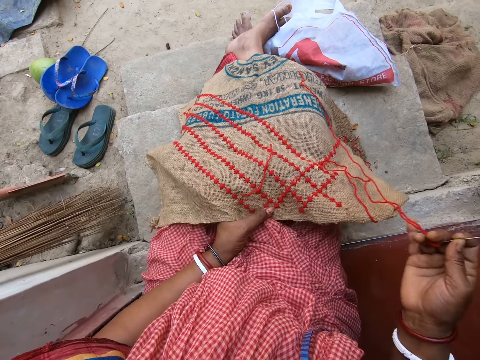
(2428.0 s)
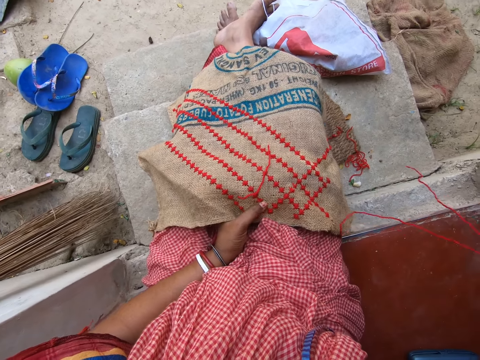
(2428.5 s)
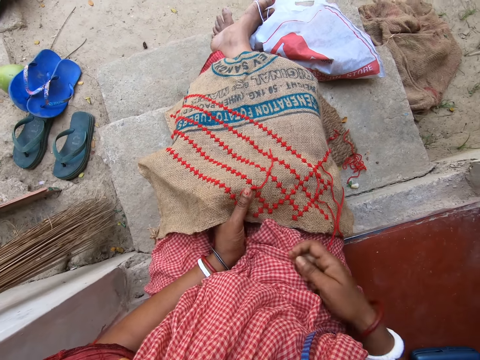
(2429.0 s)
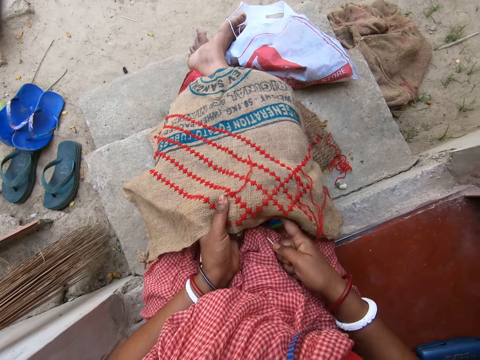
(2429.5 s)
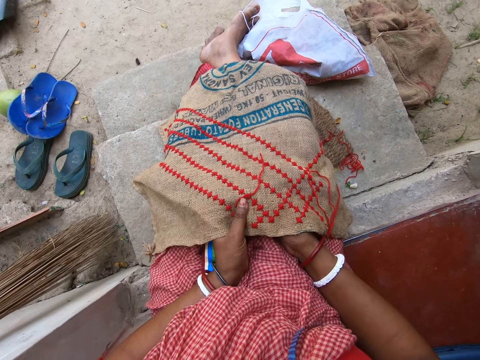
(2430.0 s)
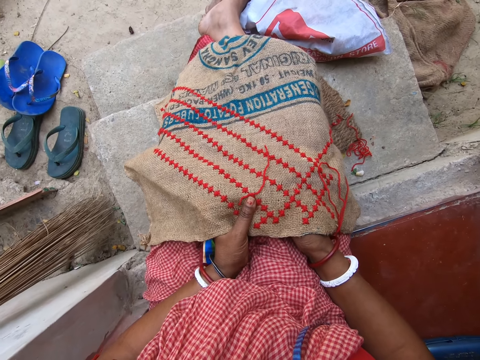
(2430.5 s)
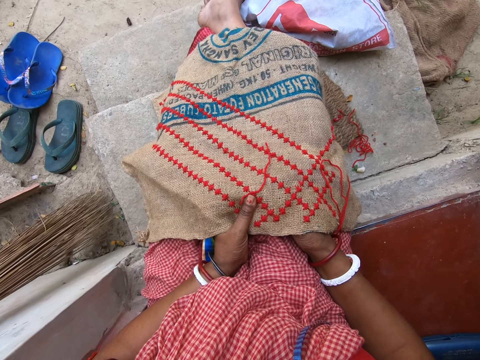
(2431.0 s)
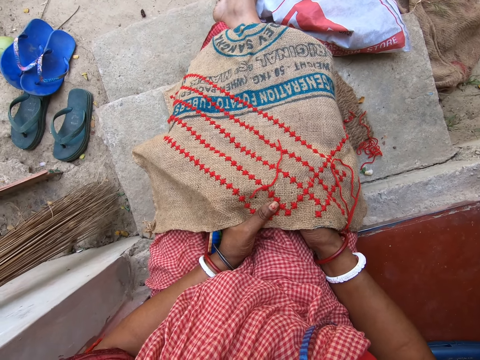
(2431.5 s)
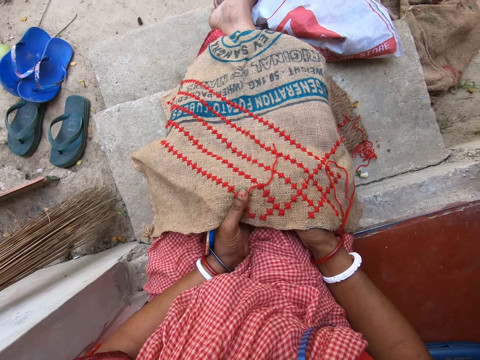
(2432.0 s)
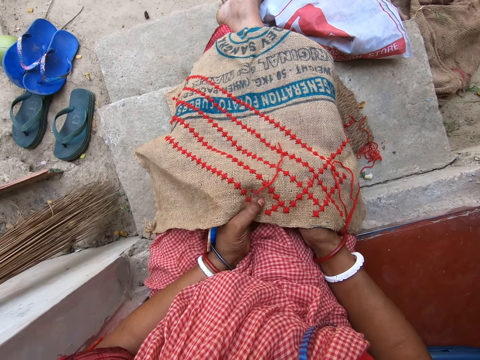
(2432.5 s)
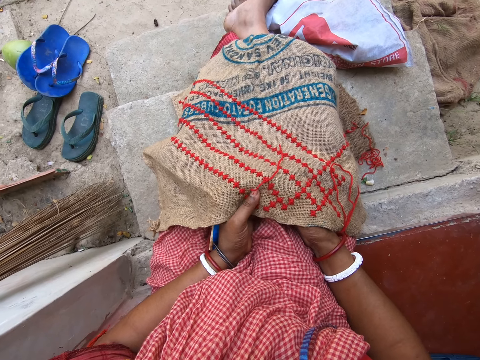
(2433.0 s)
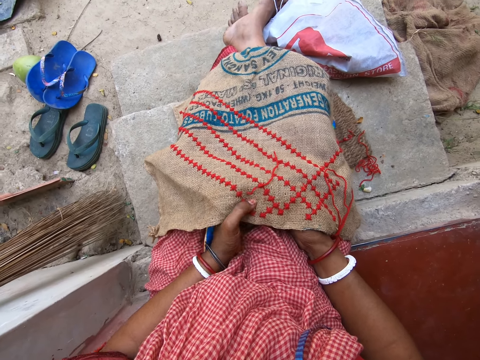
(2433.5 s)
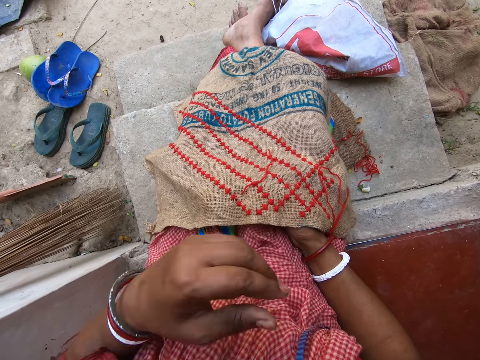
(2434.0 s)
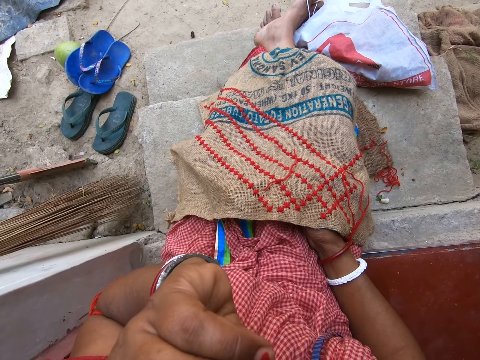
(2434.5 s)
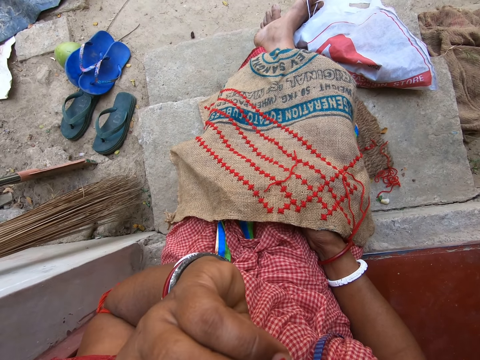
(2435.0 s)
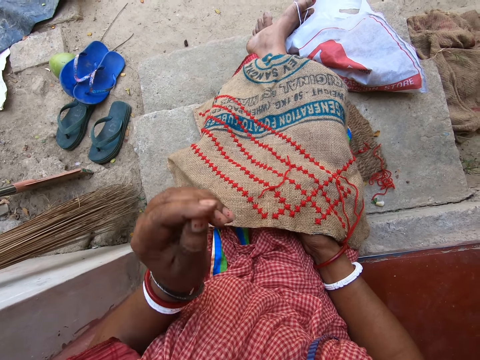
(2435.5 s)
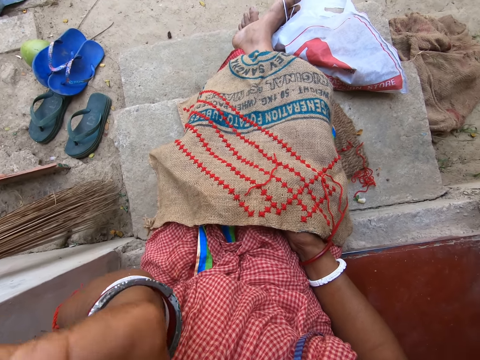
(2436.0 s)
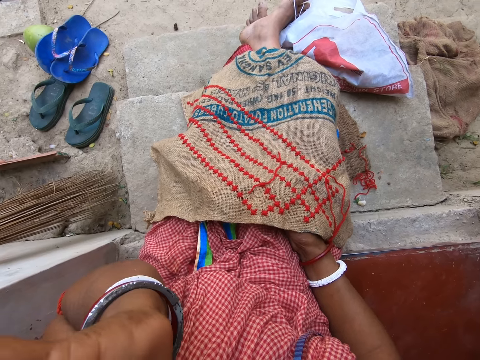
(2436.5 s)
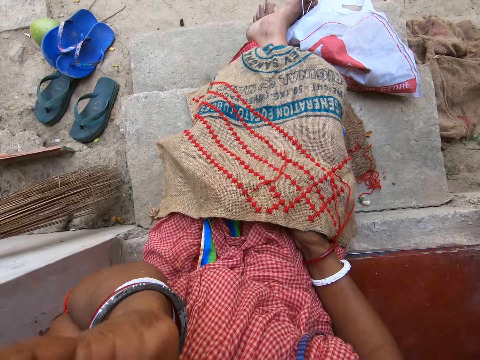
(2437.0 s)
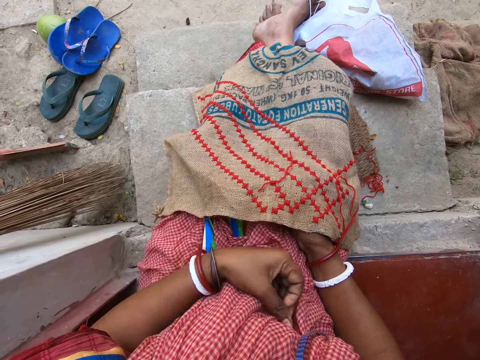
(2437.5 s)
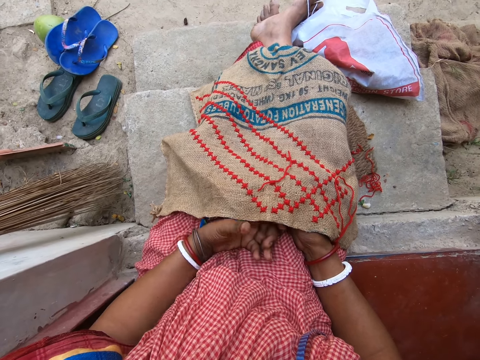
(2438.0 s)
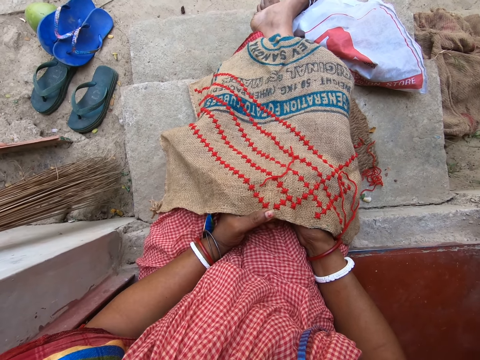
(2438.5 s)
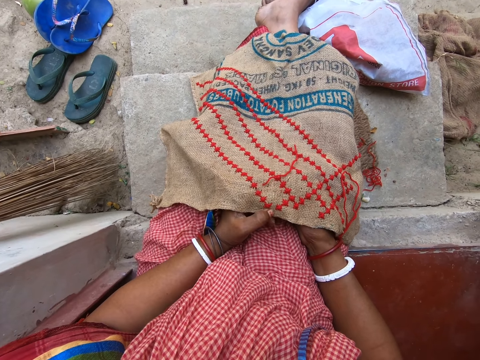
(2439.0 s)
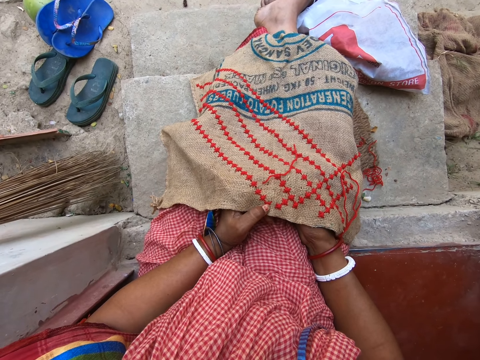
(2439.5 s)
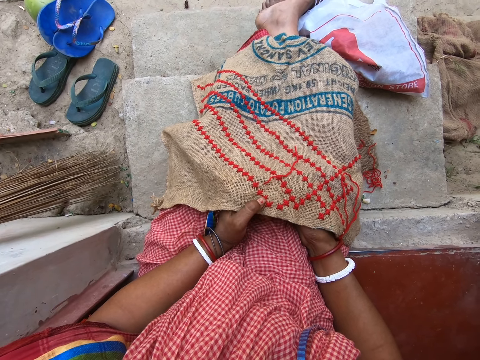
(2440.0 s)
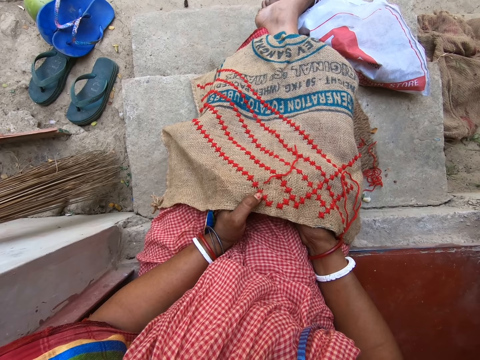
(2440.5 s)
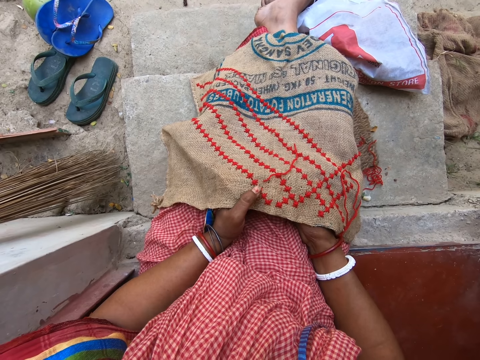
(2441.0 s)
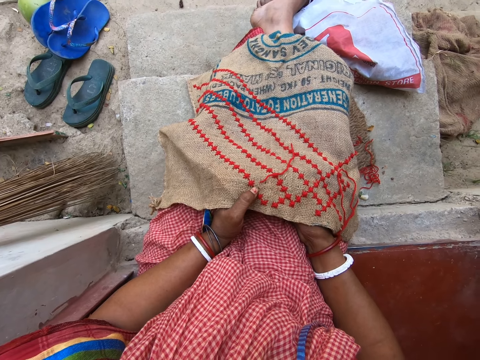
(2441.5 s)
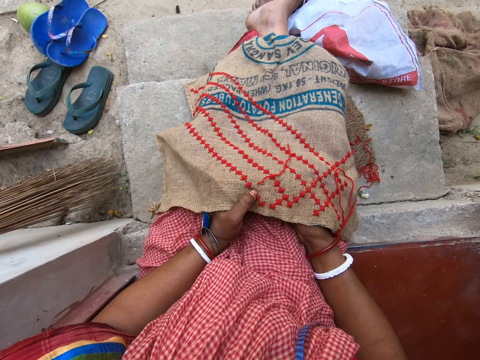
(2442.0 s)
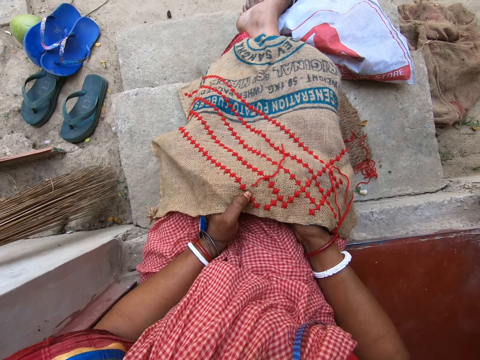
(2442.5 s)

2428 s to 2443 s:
The camera wearer looks at the sack. She lifts the hand up. She sews the cloth in her left hand with the wool and the needle in her right hand. She looks at the sack. She touches her nose with her left hand. She lifts the hand up. She rubs her left hand on her cloth. She rubs the cloth on her lap with her left hand. She holds the cloth on her lap with her left hand. She looks at the sack.

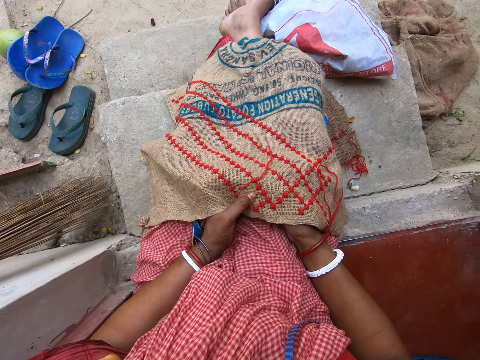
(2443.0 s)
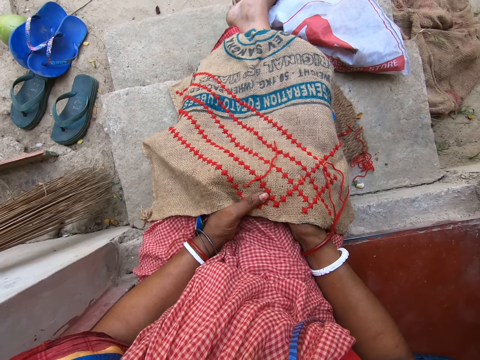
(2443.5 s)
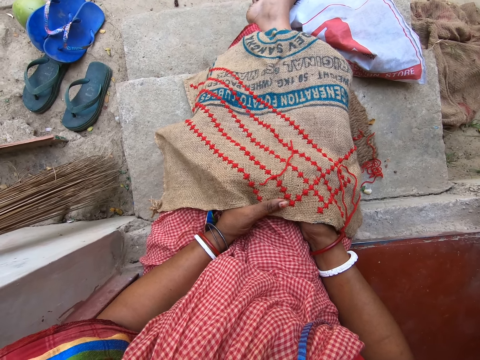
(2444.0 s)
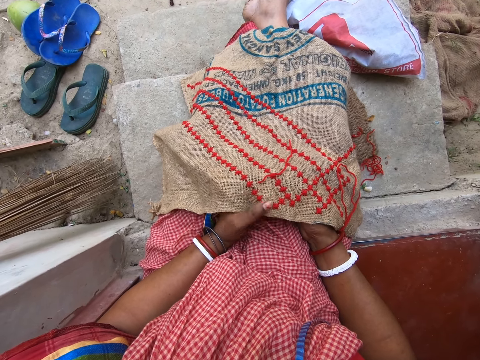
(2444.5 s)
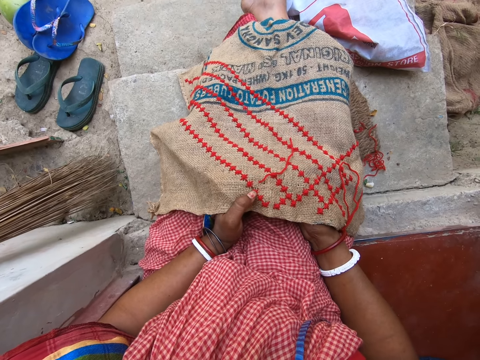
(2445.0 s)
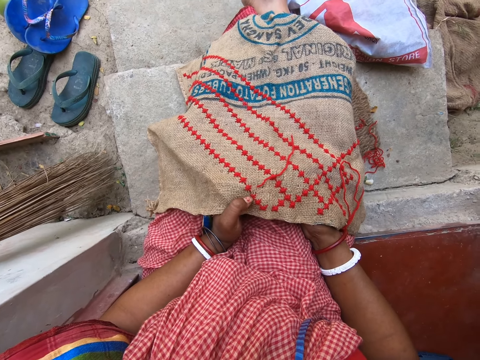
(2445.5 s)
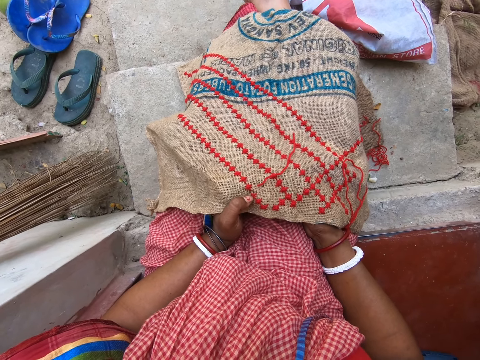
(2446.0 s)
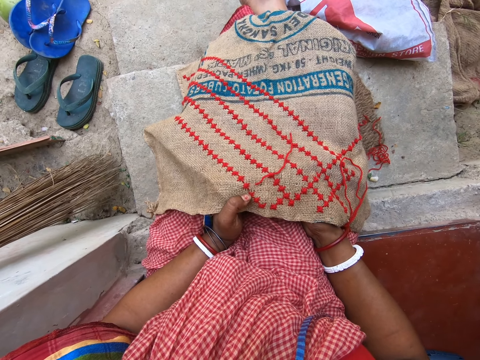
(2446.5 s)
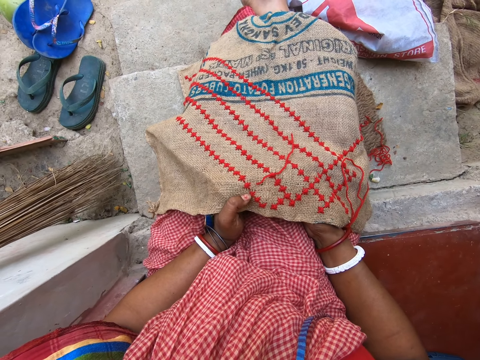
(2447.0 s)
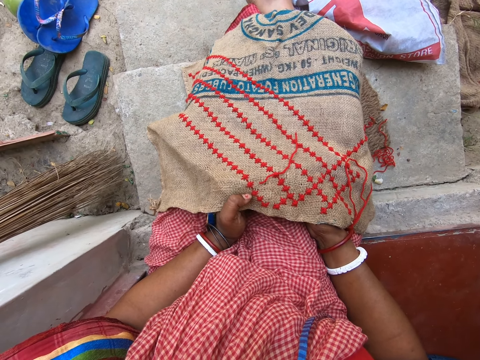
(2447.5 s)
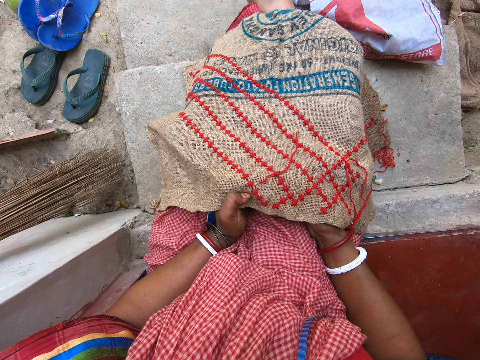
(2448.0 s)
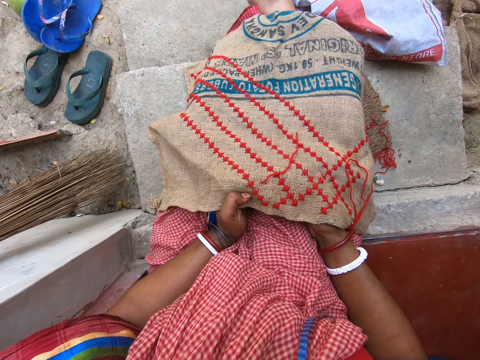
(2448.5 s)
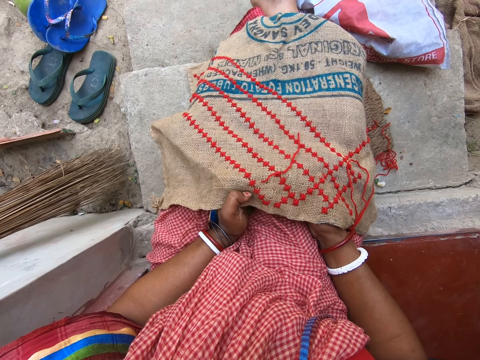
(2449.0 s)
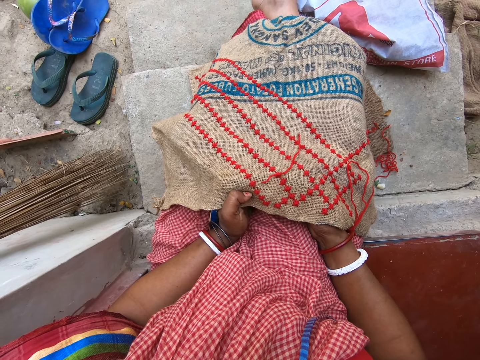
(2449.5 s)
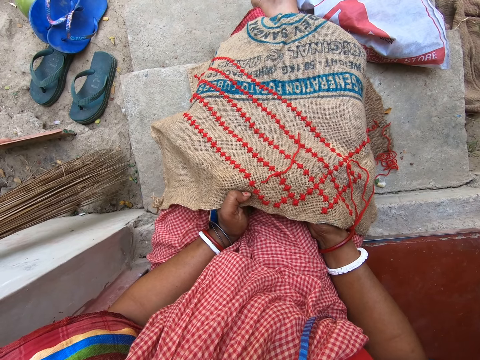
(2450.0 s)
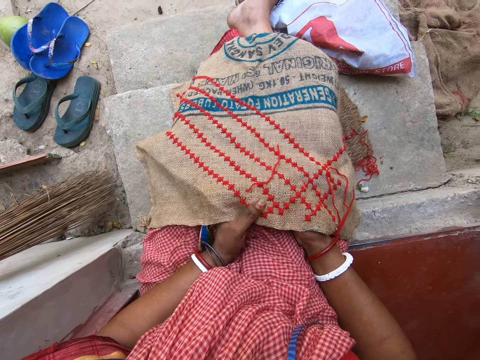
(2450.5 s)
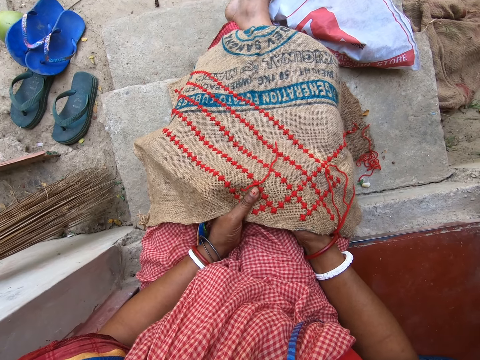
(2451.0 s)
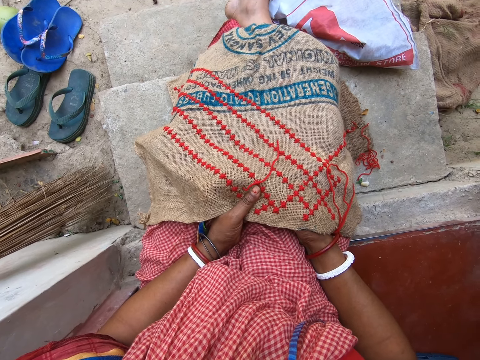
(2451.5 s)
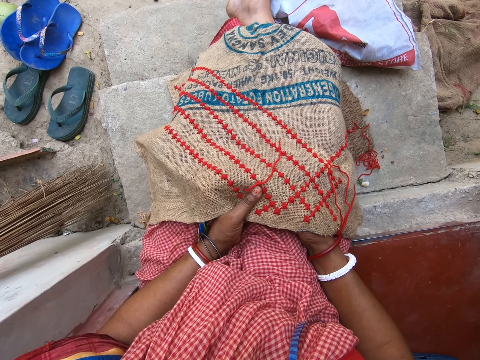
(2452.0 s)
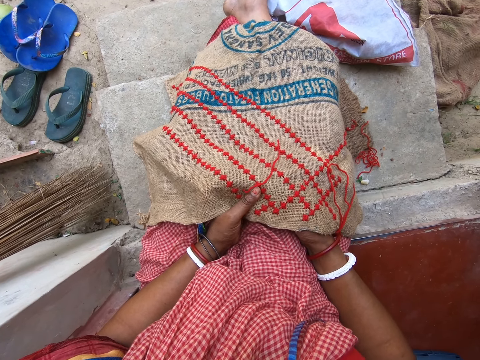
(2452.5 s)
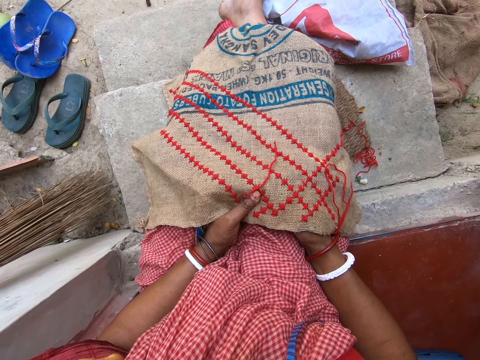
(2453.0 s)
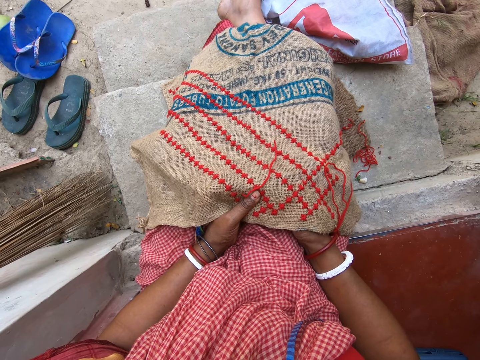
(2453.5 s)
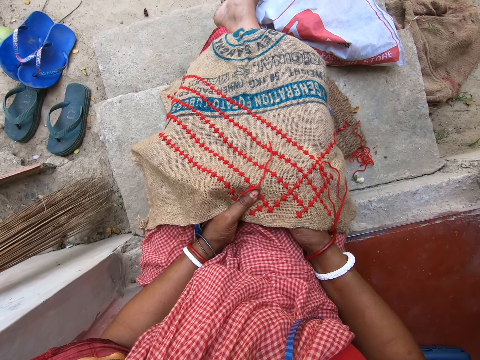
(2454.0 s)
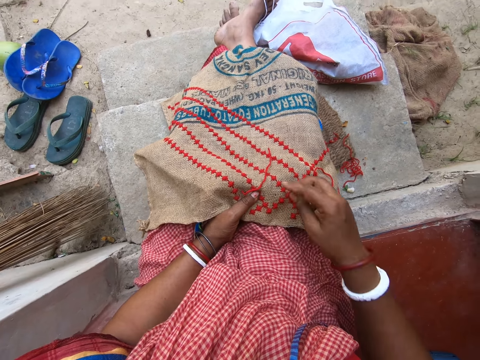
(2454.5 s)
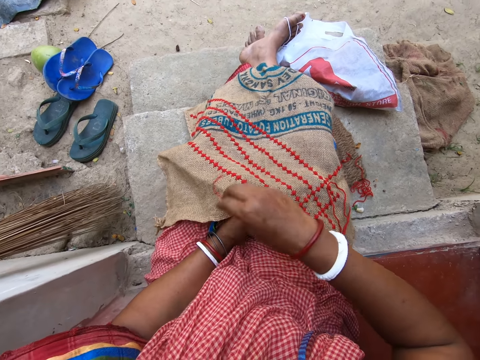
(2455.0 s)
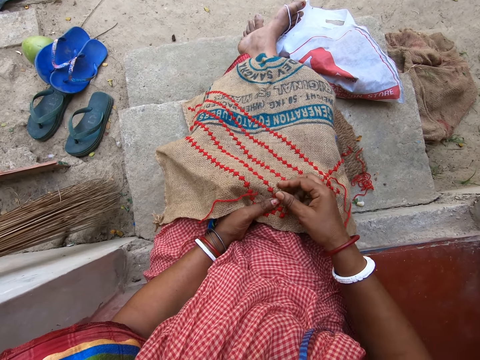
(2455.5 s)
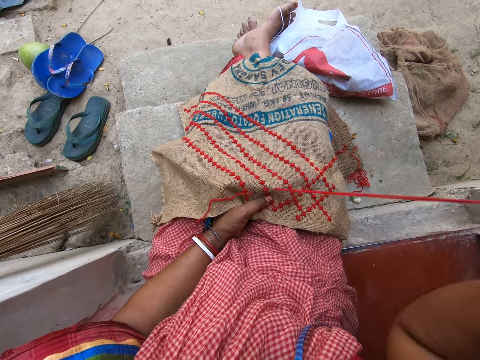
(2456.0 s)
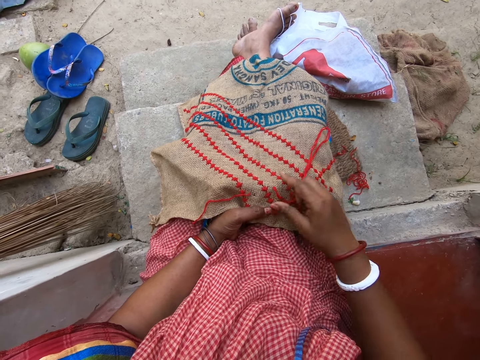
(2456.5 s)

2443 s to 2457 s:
The camera wearer picks up a wool thread on the jute sack with her right hand. She sews fabric. She drops the wool thread on the jute sack with her right hand. She pulls a needle from the jute sack on her lap with her right hand.
